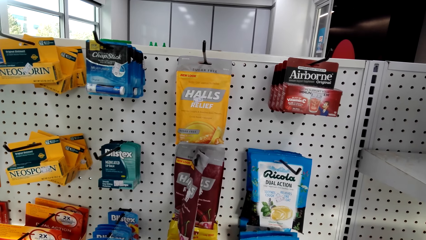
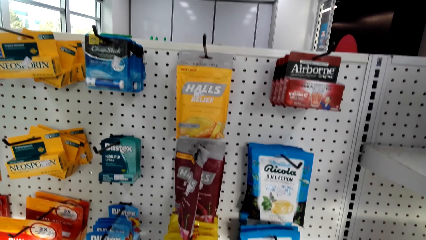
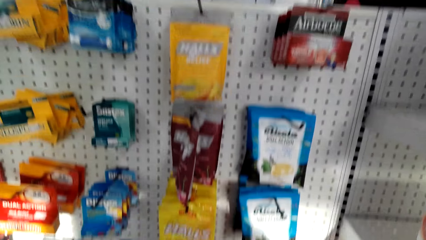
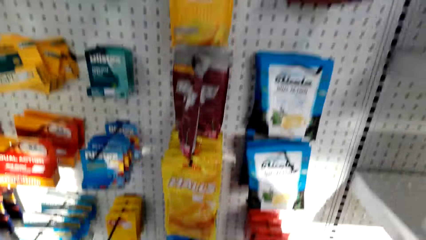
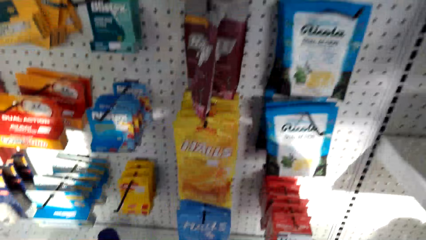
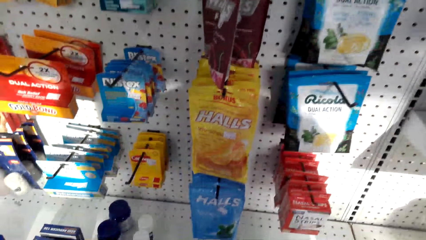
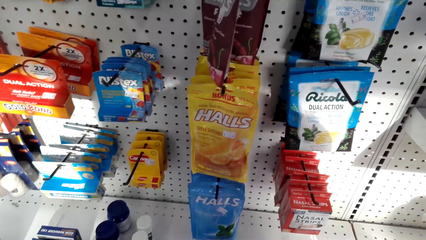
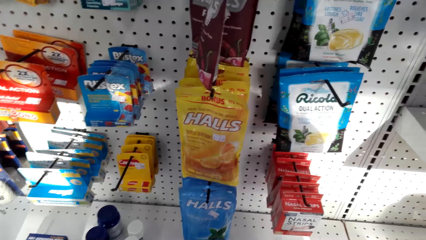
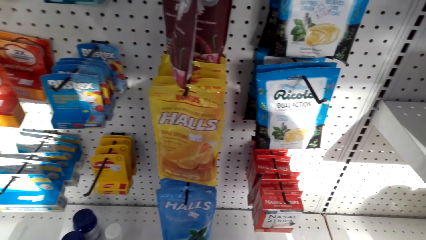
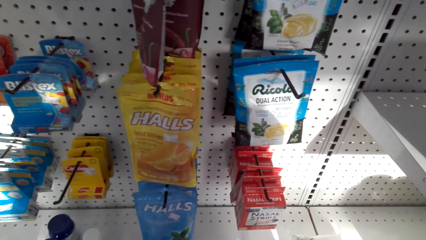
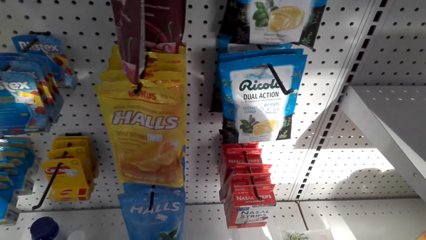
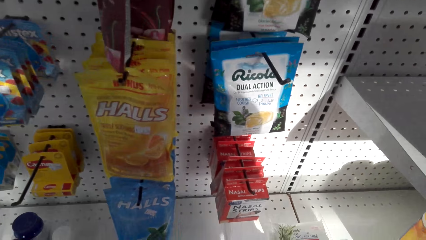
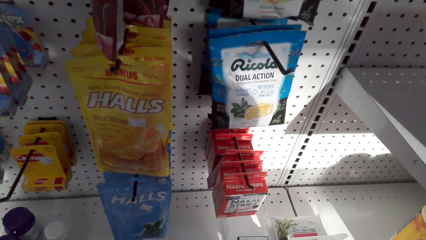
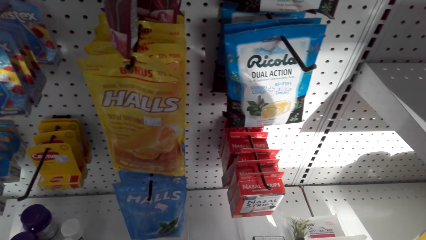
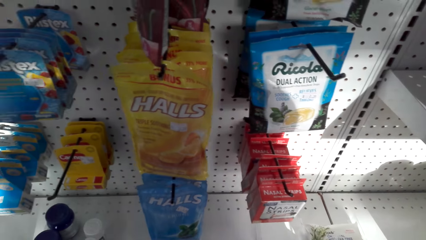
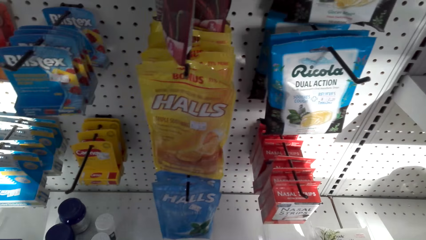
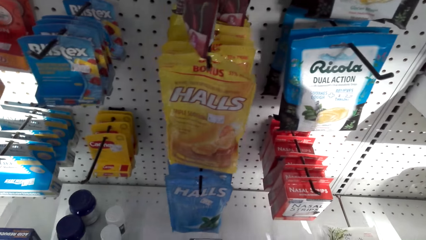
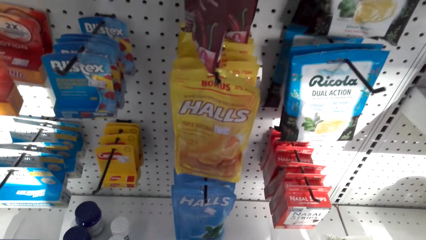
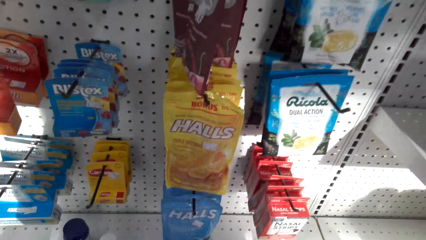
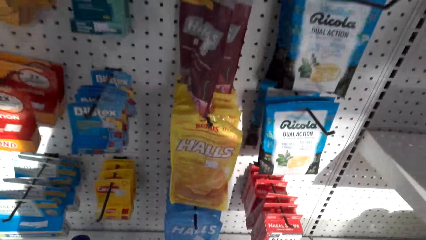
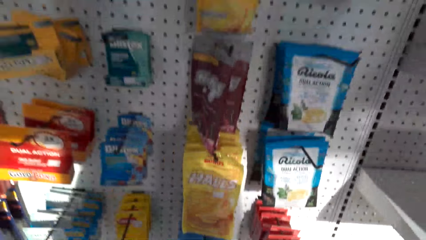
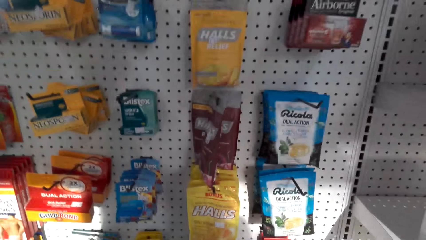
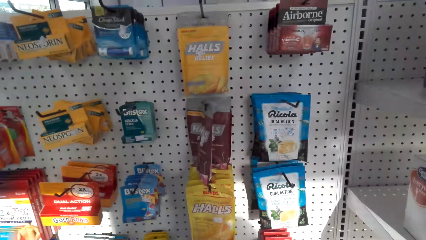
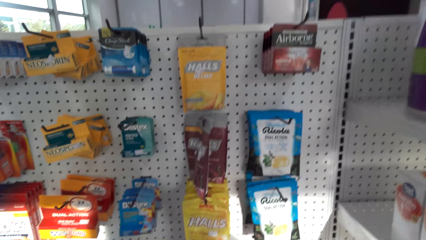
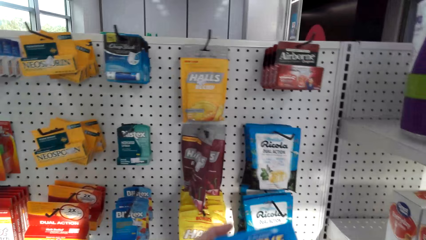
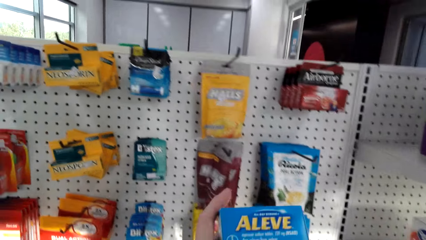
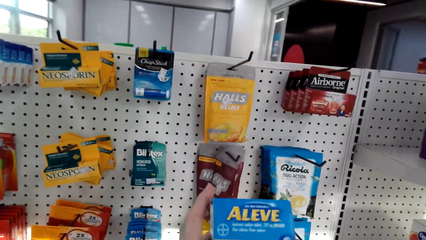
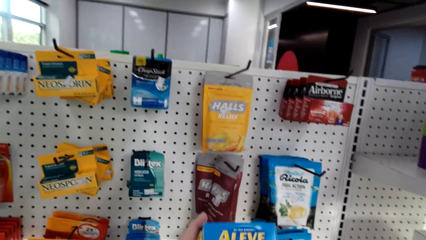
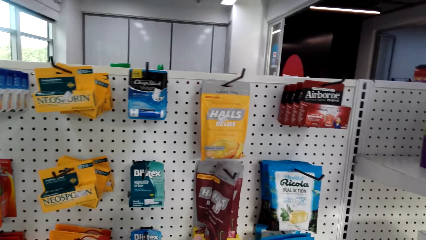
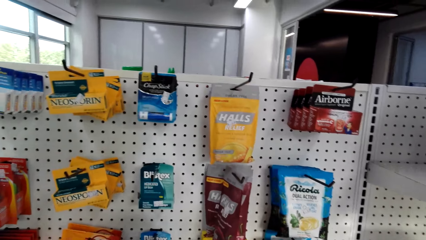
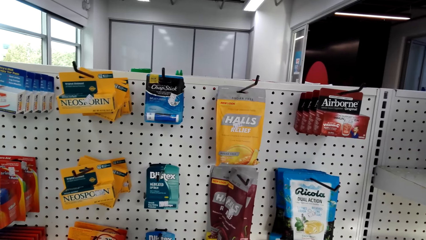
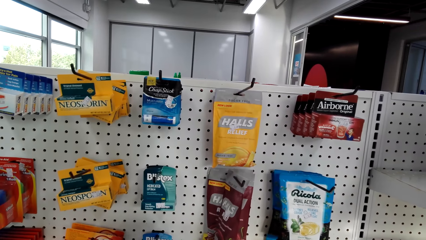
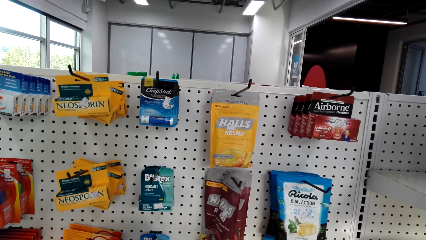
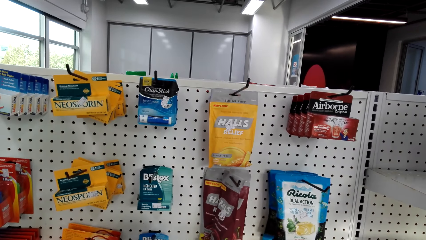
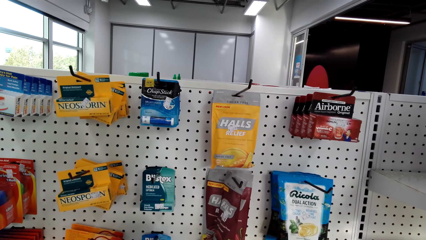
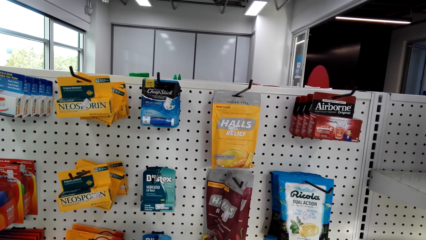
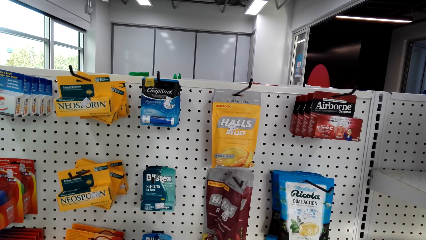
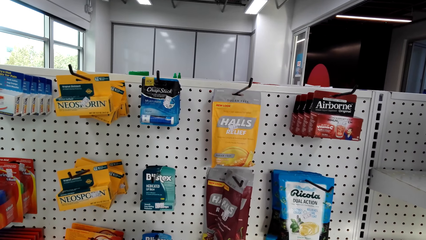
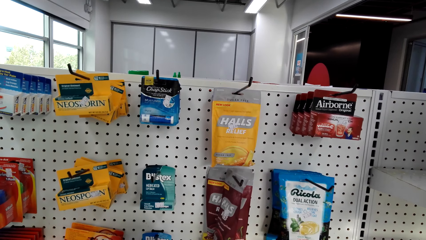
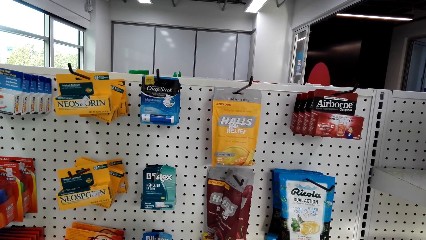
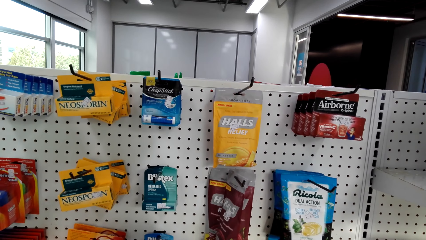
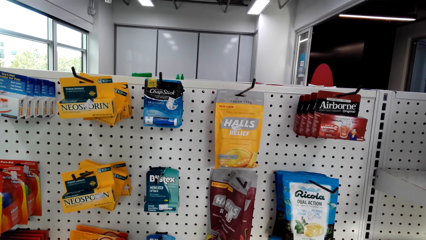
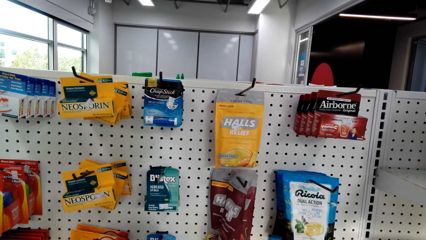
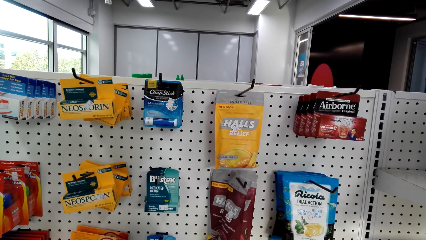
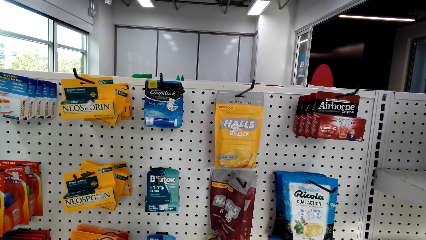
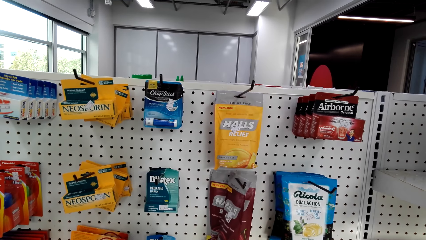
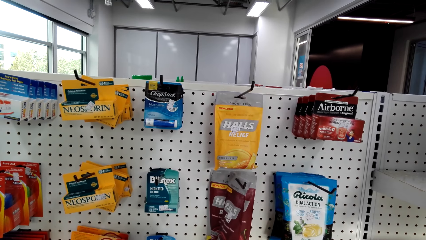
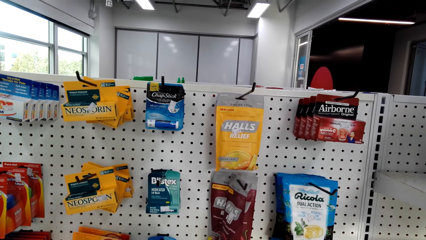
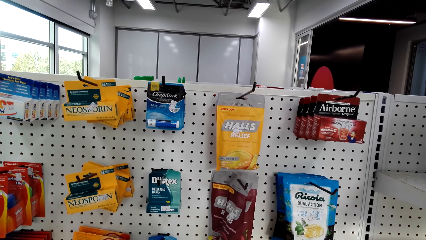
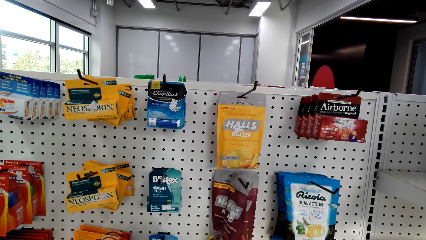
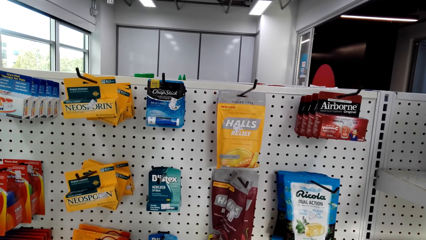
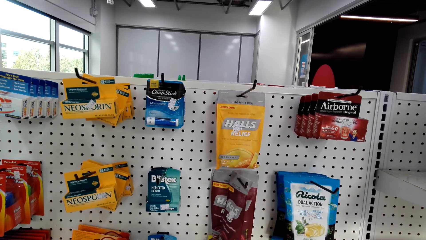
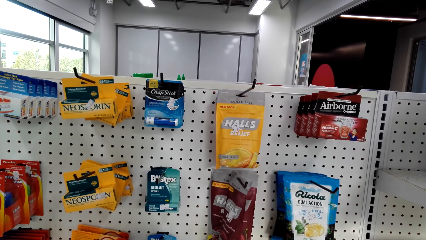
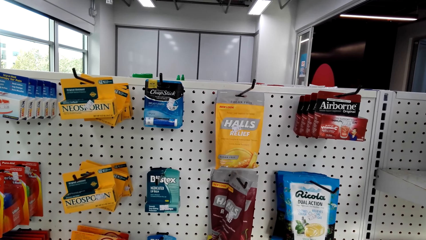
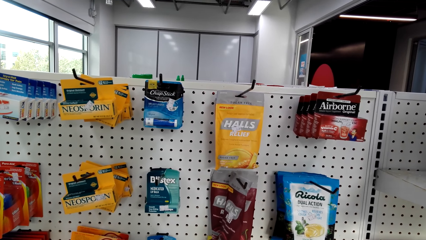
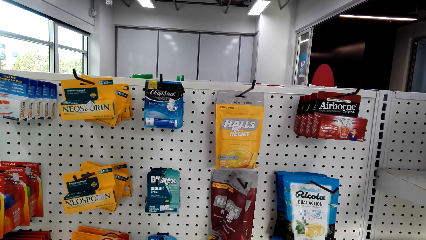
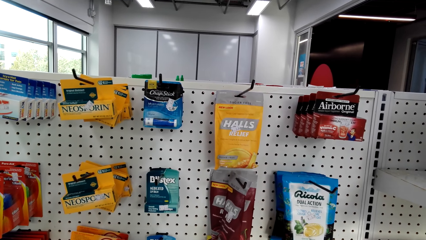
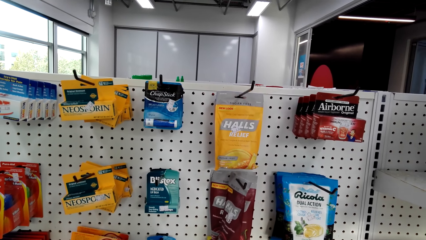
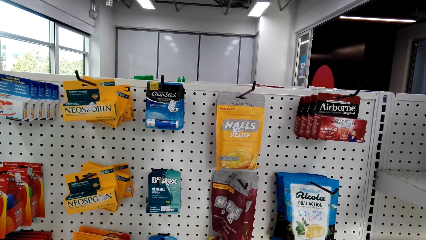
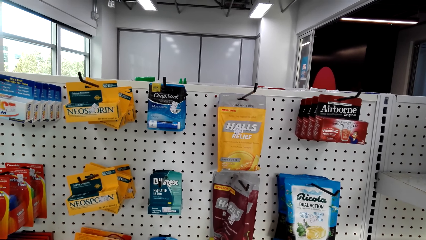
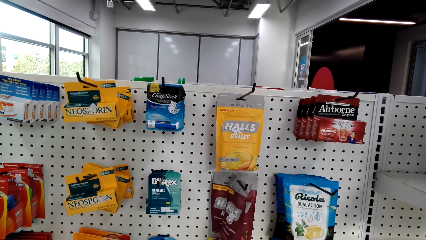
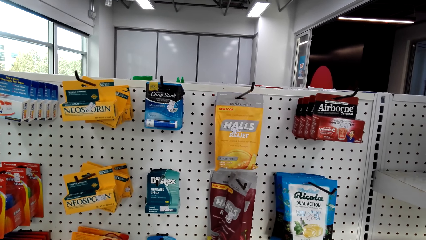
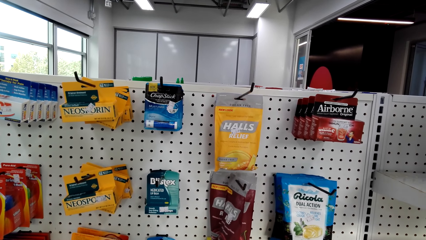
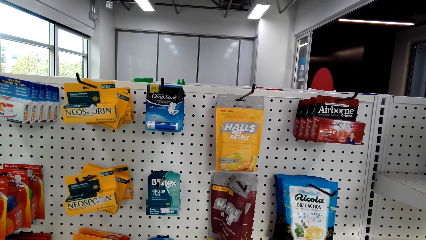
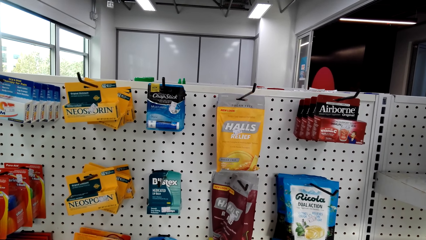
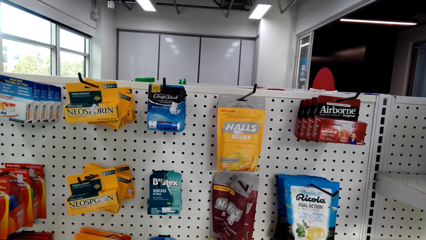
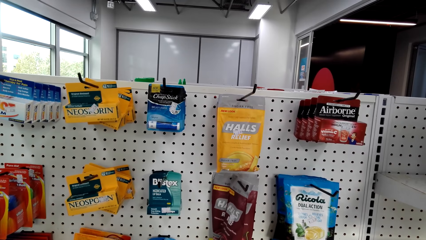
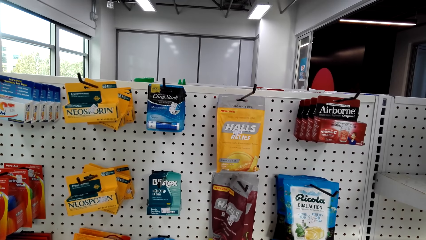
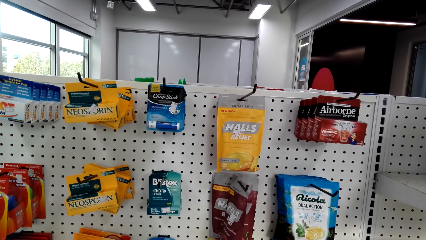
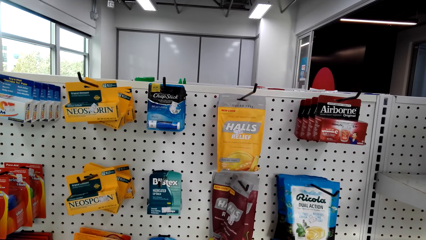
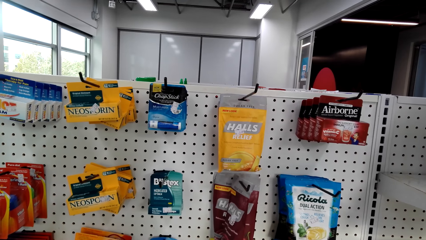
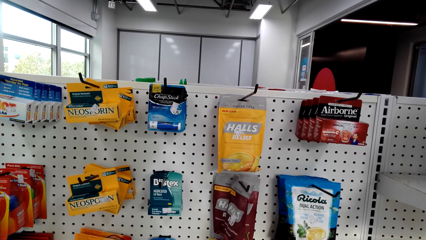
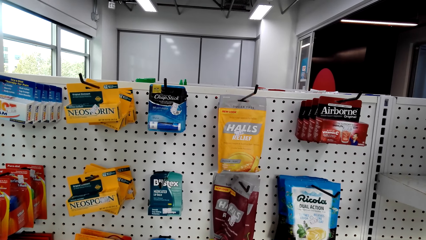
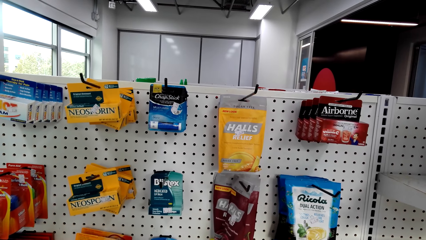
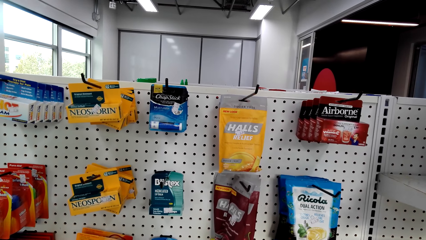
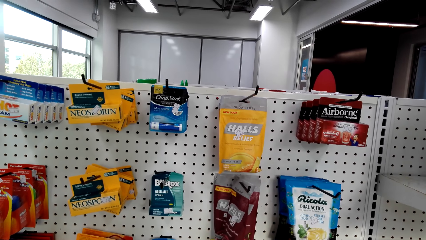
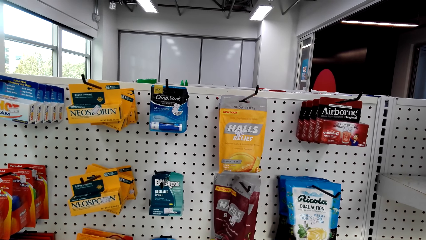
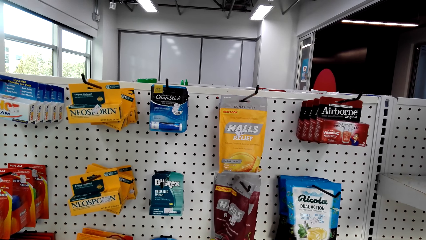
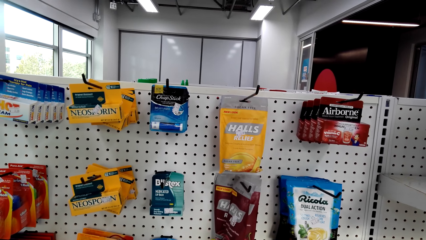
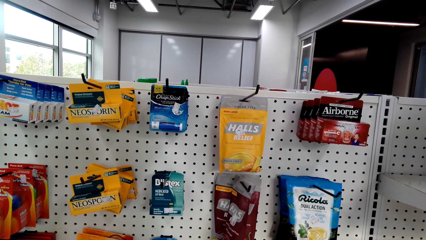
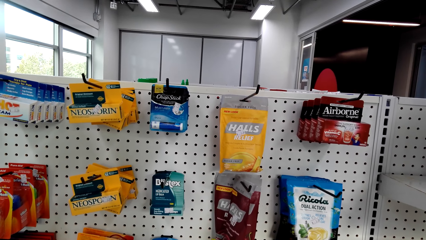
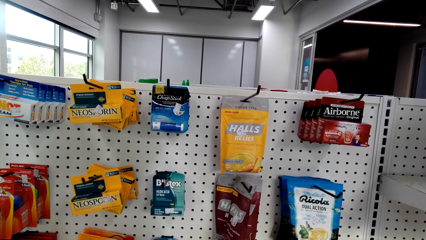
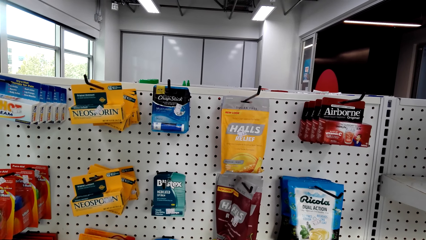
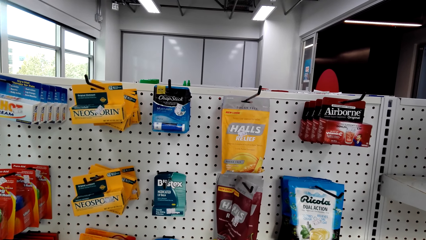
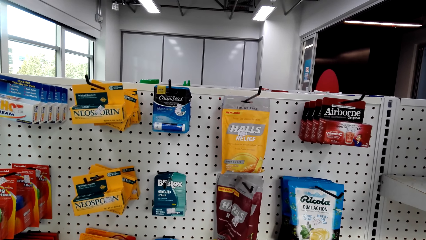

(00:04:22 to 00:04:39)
The camera wearer stares at an Aleve pack. They pick up a packet of something.
